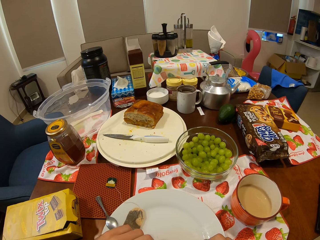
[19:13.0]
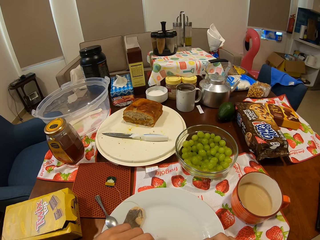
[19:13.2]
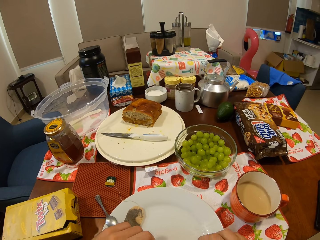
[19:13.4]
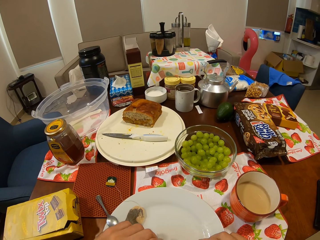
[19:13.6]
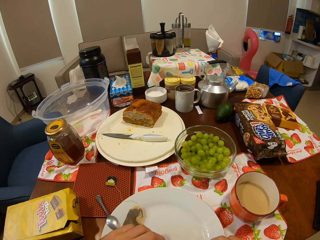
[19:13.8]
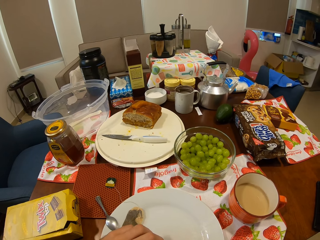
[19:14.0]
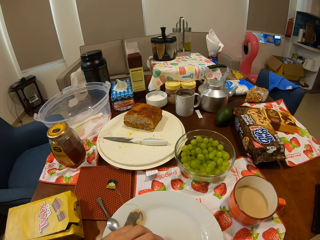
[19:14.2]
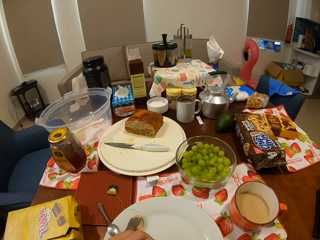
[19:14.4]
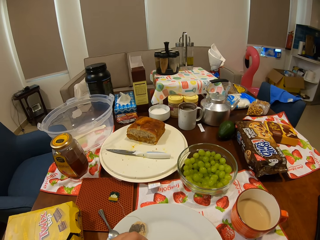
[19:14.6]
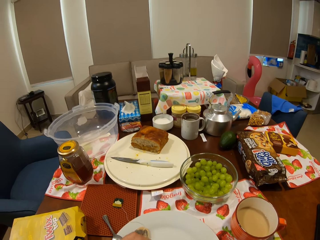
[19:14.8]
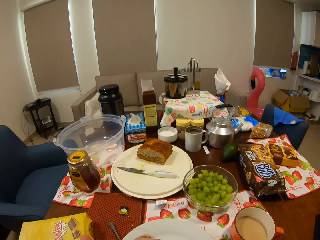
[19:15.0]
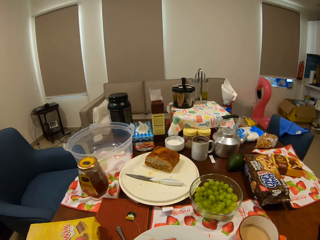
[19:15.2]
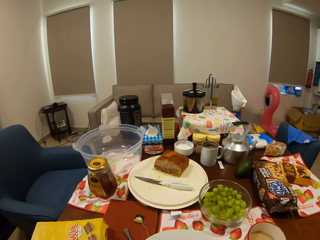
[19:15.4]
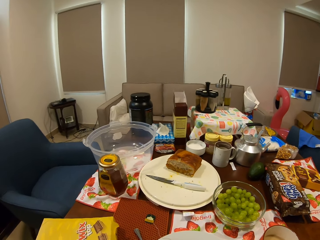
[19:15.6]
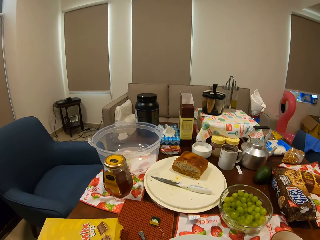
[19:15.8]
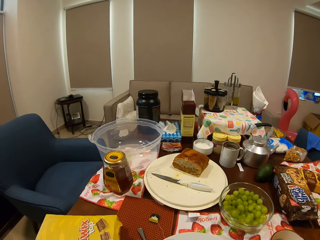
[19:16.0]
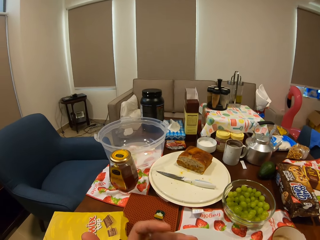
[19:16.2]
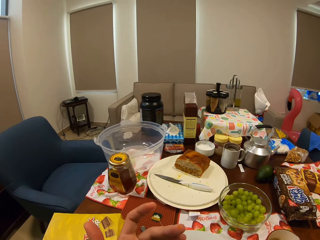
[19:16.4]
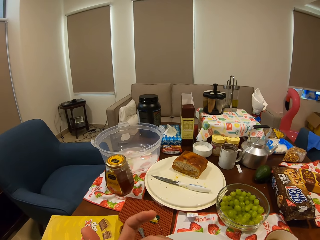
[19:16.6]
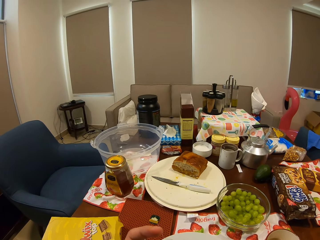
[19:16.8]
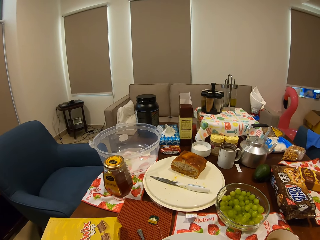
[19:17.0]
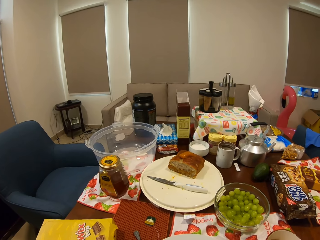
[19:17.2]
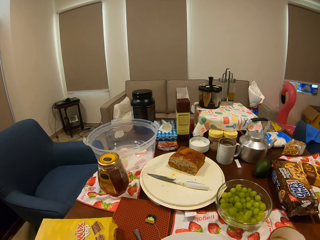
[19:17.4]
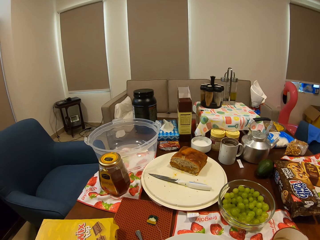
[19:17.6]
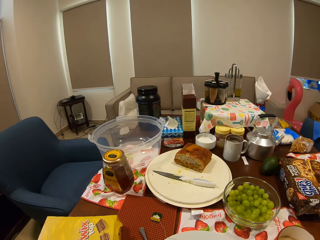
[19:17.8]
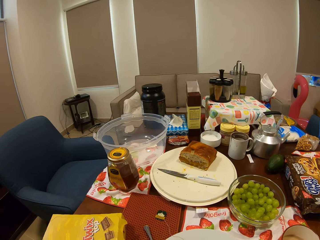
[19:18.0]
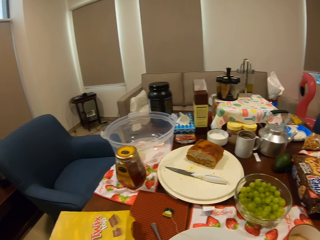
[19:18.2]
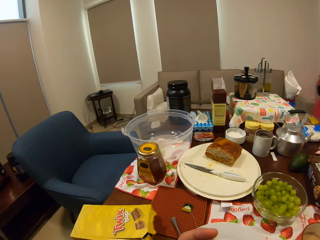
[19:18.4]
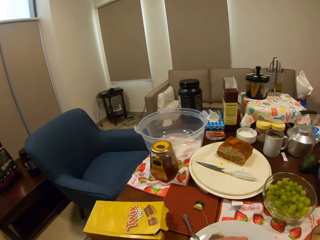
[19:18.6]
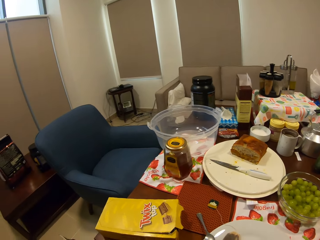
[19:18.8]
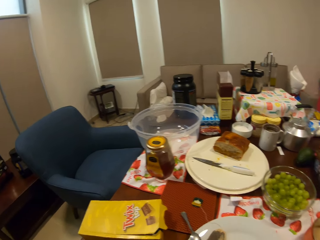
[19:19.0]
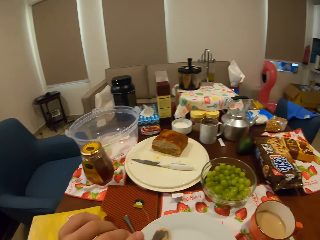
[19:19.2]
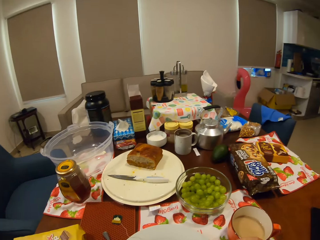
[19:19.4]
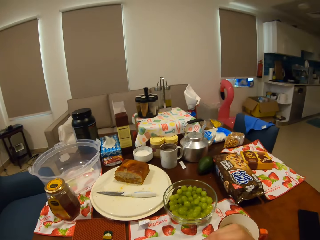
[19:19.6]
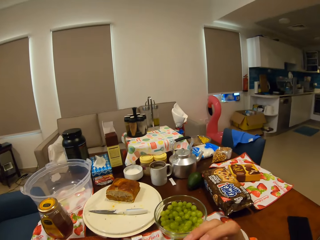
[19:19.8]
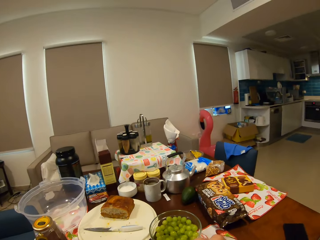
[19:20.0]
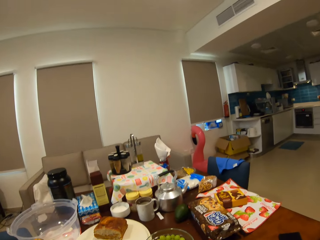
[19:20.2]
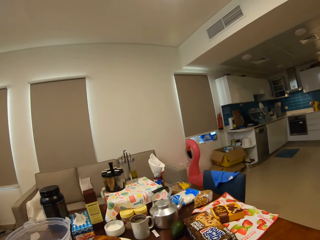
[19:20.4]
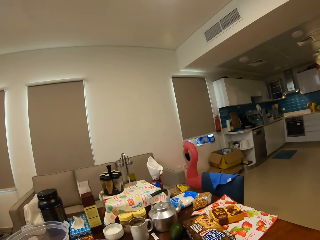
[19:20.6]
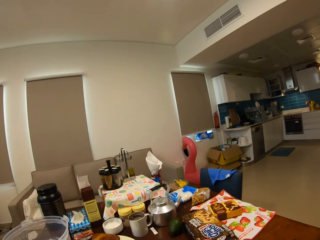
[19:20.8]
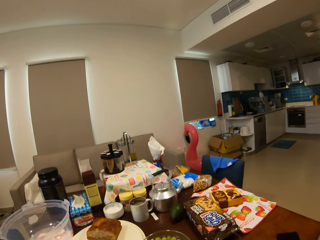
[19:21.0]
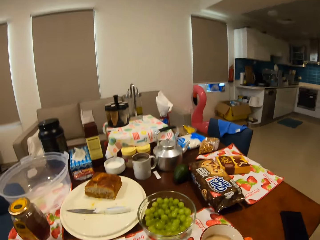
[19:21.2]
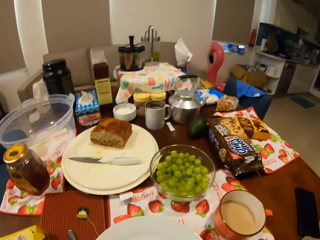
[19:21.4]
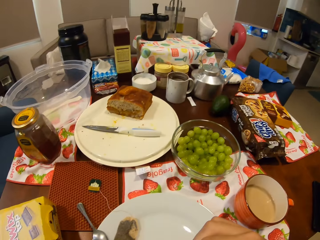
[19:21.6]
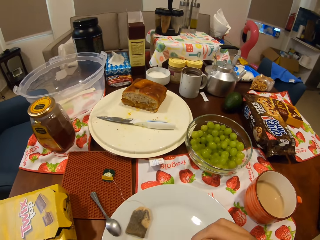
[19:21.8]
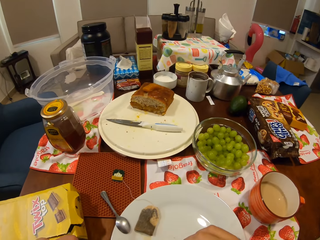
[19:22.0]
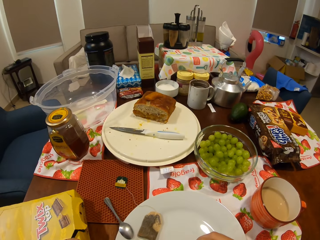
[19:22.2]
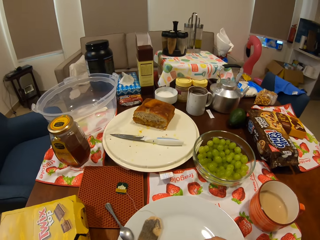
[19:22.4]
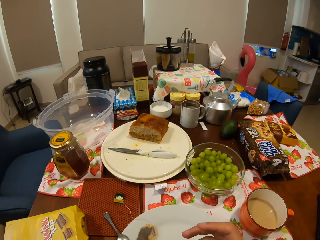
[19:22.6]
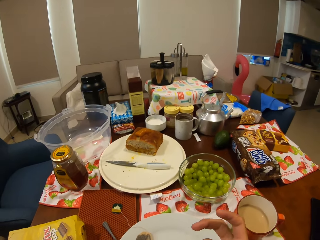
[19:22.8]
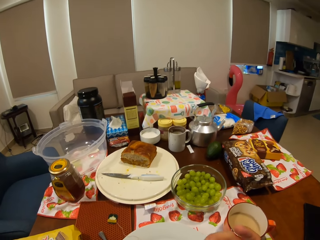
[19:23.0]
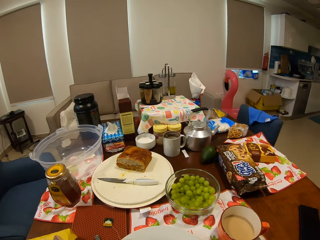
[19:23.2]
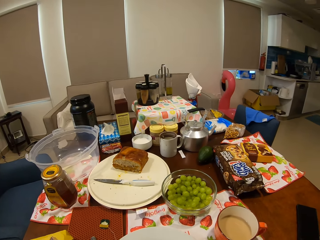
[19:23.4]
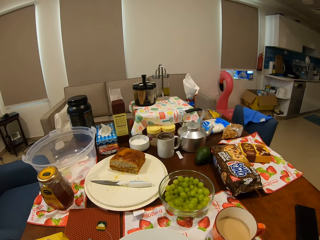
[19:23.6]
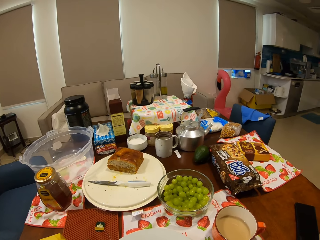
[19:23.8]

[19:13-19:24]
The camera wearer stares around the house. They eat food on the dining table.

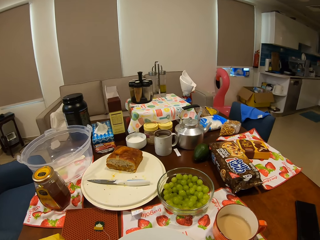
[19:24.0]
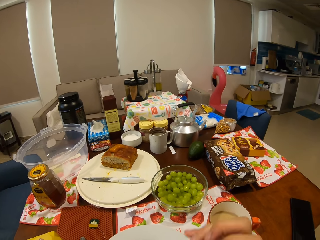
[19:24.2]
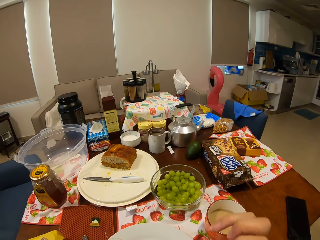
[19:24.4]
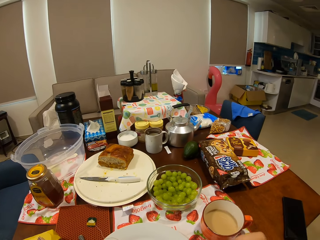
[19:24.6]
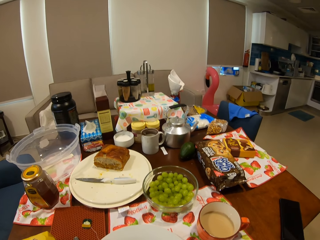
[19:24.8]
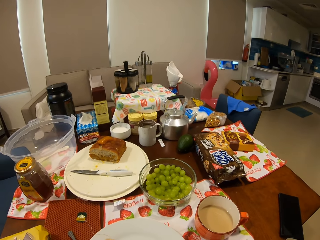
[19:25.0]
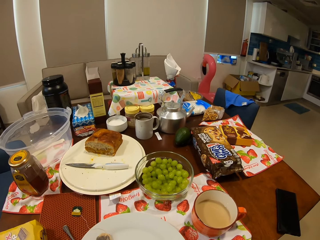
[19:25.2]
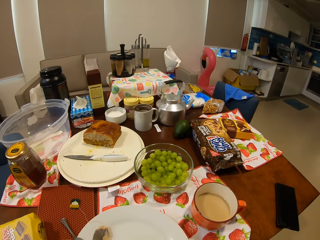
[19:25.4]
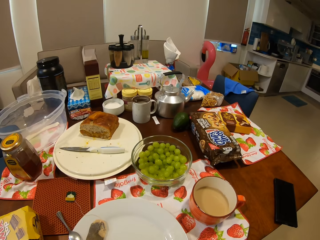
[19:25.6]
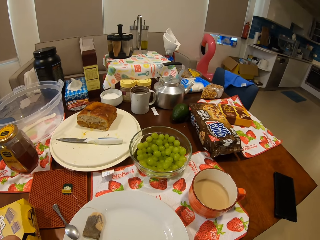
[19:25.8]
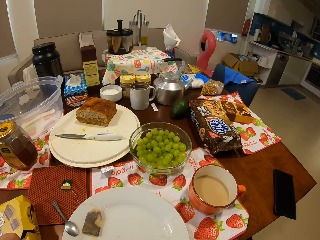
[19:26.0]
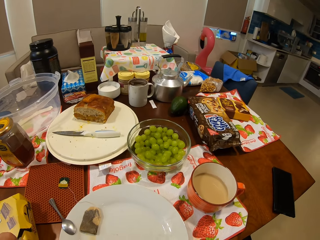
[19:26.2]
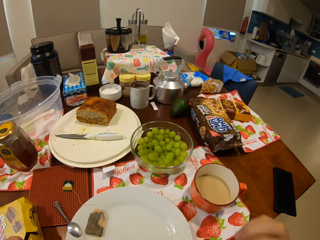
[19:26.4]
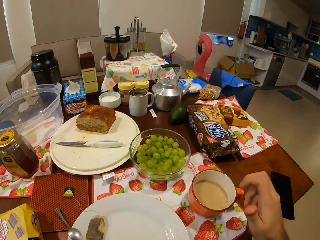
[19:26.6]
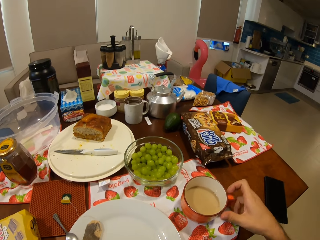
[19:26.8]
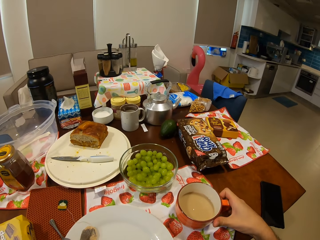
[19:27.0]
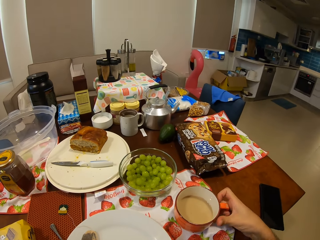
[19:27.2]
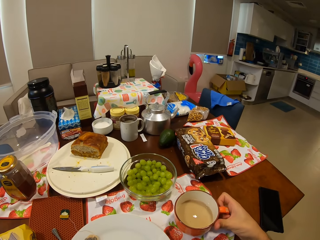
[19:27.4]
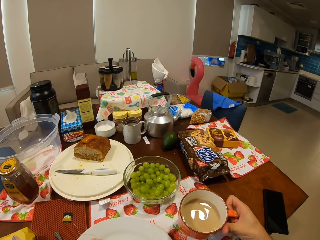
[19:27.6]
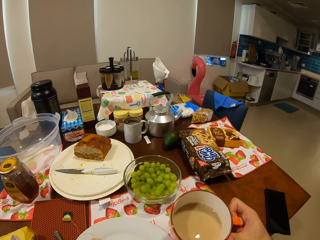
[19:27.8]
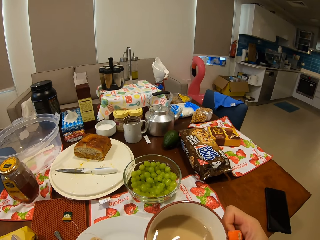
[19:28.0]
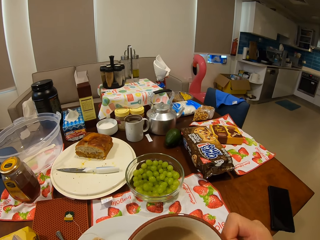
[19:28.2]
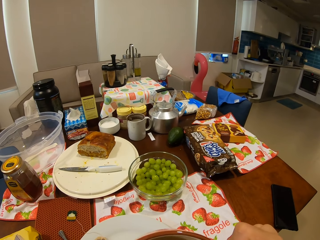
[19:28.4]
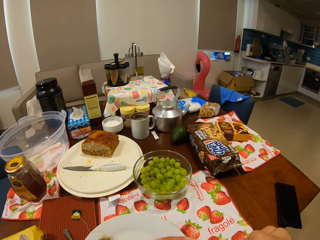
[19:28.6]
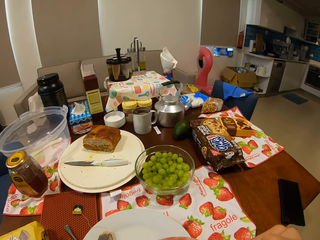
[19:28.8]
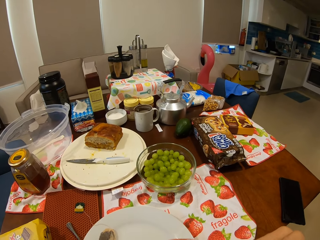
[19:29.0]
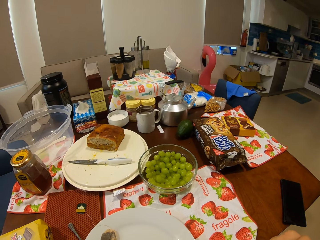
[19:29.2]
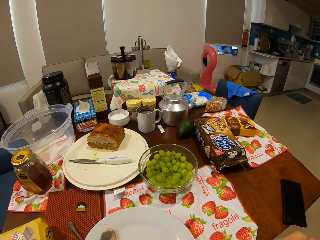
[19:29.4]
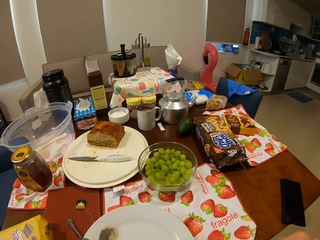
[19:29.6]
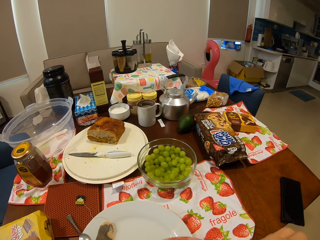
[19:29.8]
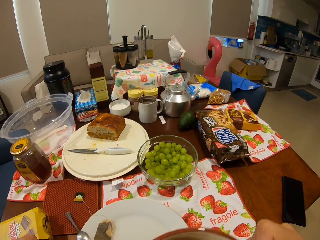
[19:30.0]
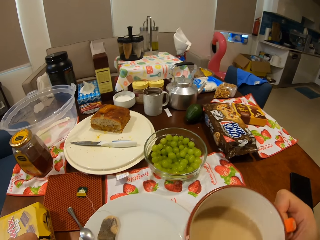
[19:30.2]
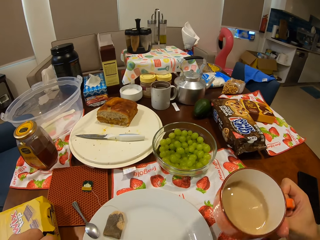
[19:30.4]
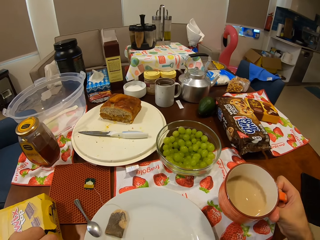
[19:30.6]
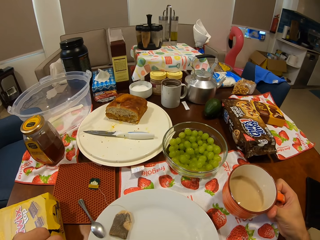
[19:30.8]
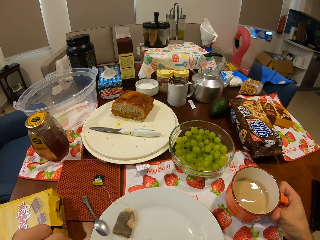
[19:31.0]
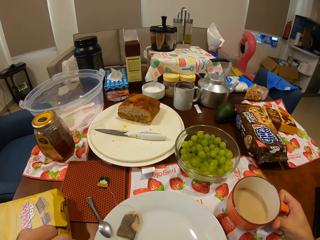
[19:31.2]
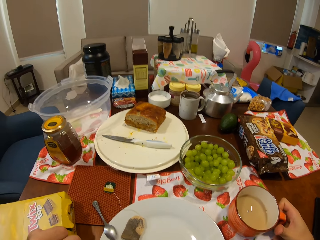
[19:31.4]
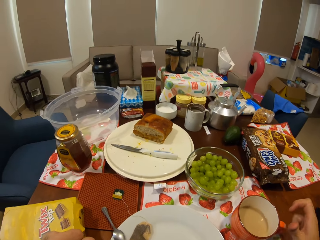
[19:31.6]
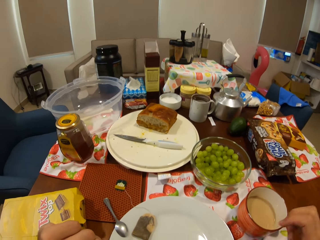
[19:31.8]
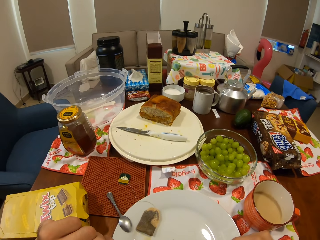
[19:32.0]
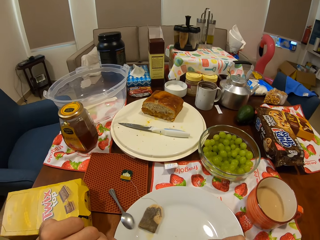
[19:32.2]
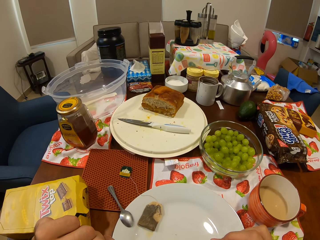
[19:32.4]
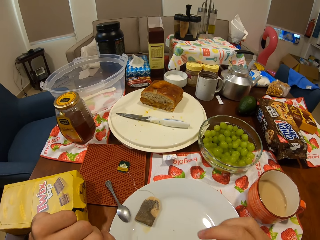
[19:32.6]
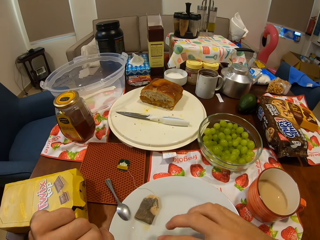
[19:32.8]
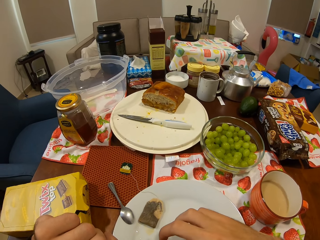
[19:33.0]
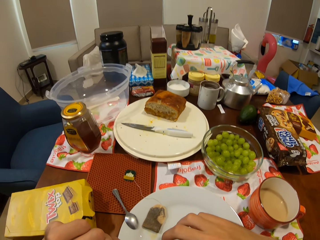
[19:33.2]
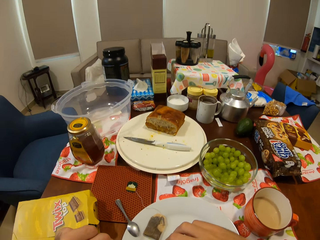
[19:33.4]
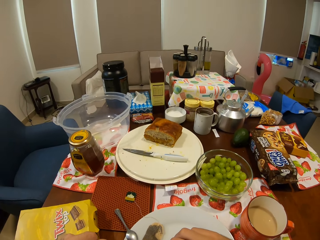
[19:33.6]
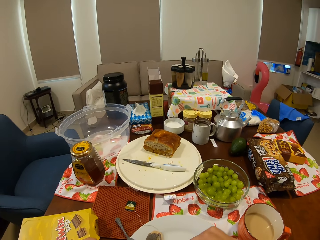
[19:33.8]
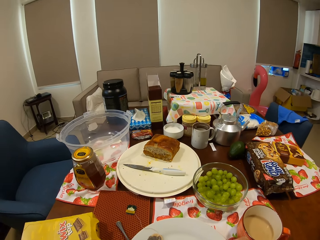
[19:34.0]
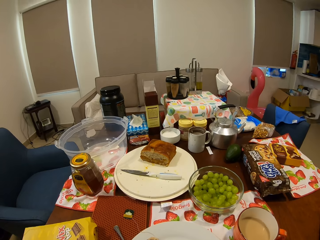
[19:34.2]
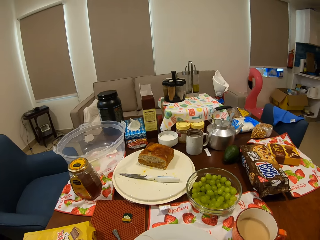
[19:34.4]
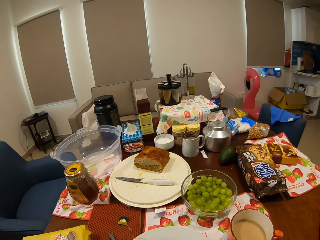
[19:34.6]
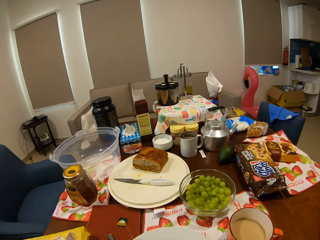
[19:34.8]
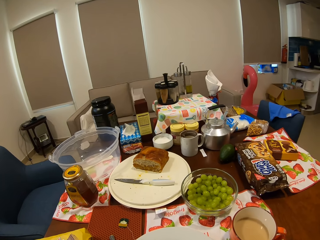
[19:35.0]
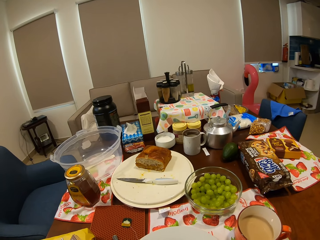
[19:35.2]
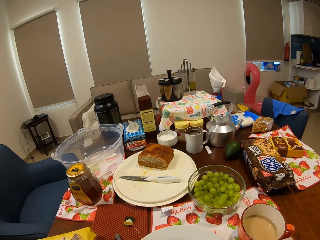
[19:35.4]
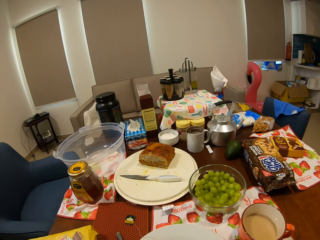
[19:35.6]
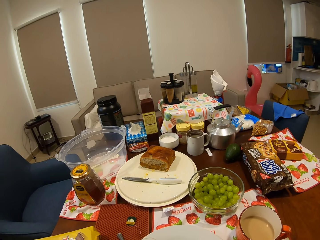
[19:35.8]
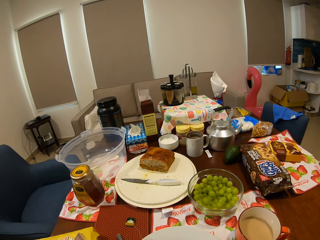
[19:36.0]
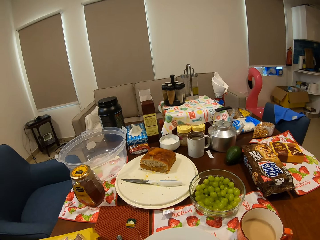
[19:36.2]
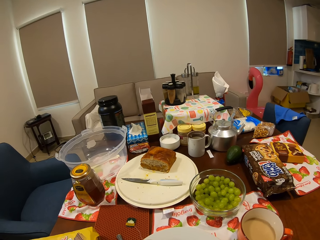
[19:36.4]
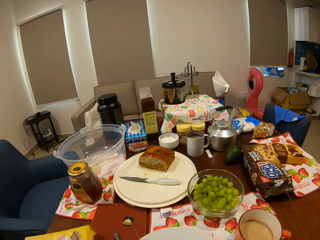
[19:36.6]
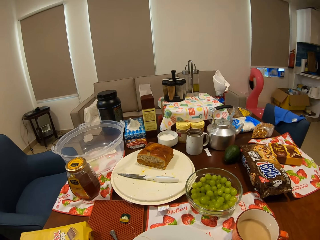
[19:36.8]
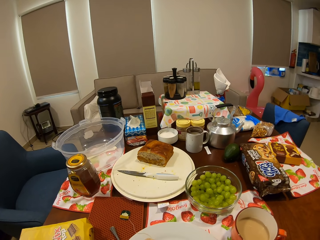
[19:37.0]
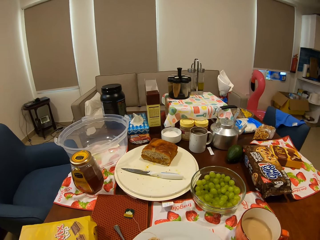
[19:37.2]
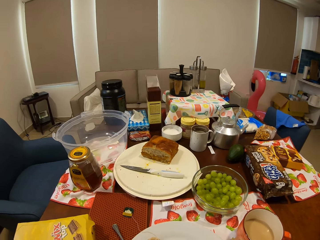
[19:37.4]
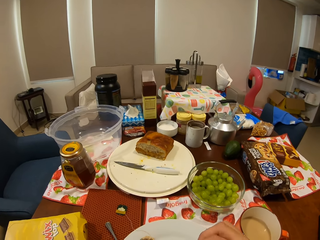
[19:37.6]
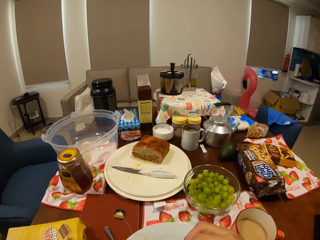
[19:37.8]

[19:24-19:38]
The camera wearer picks up the cup of tea from the dining table with his right hand. He drinks tea on the dining table. He places the cup of tea in his right hand on the dining table. He picks something from the plate. He eats food on the dining table. He stares around the house.
